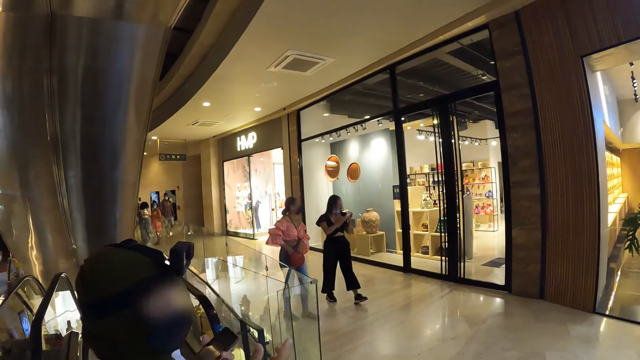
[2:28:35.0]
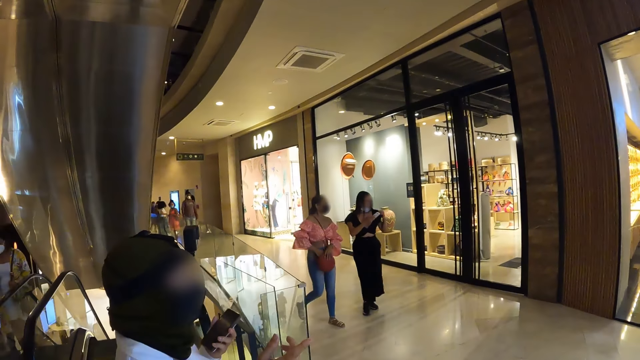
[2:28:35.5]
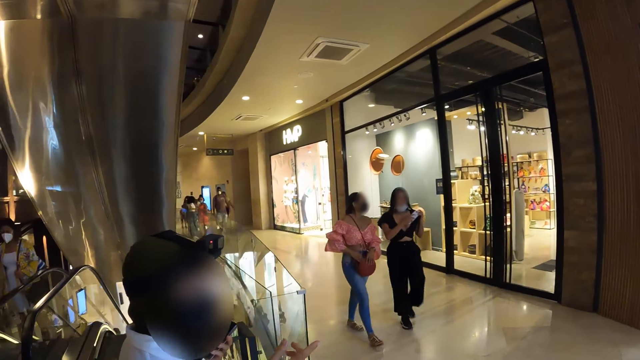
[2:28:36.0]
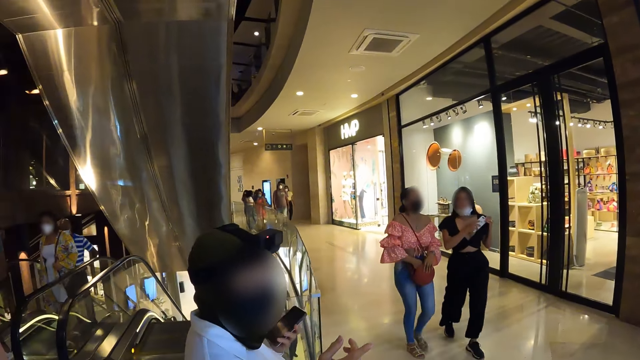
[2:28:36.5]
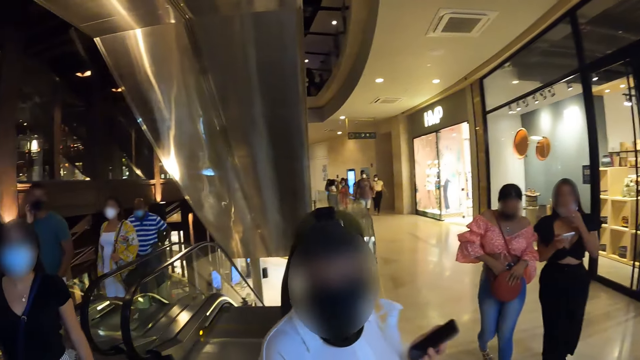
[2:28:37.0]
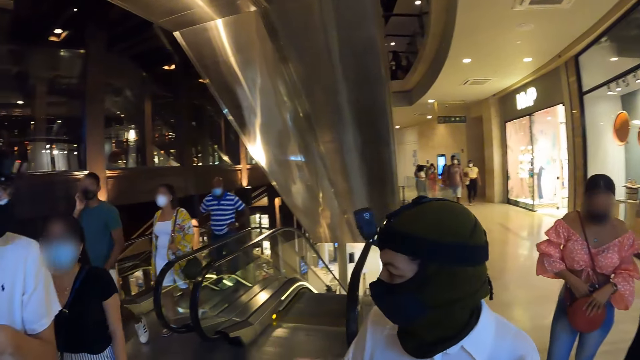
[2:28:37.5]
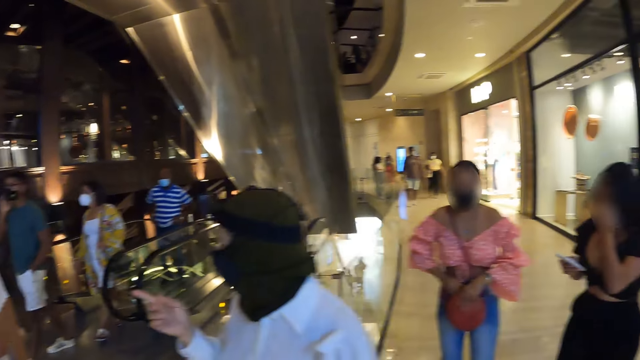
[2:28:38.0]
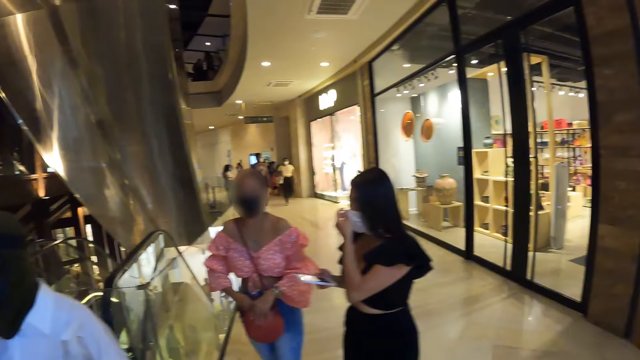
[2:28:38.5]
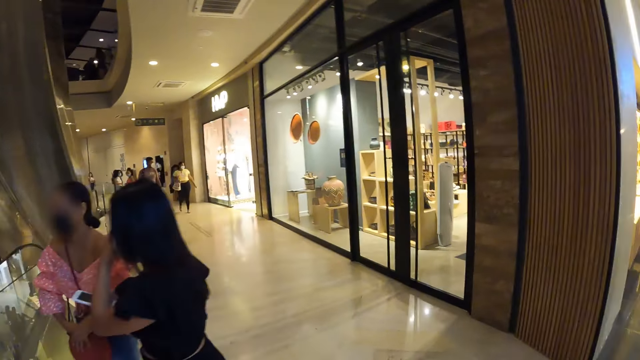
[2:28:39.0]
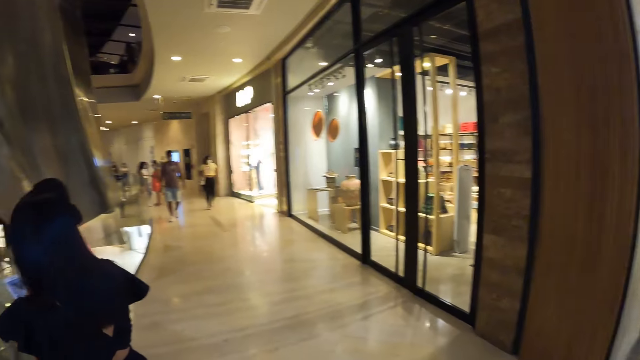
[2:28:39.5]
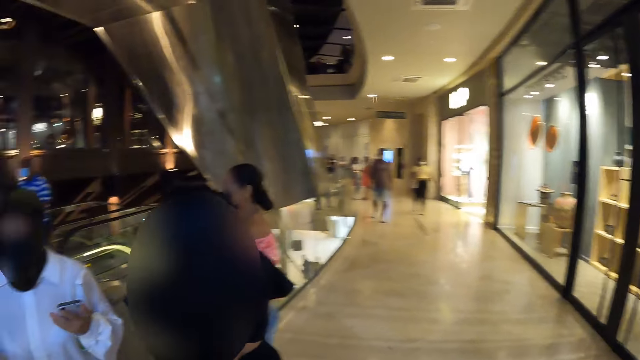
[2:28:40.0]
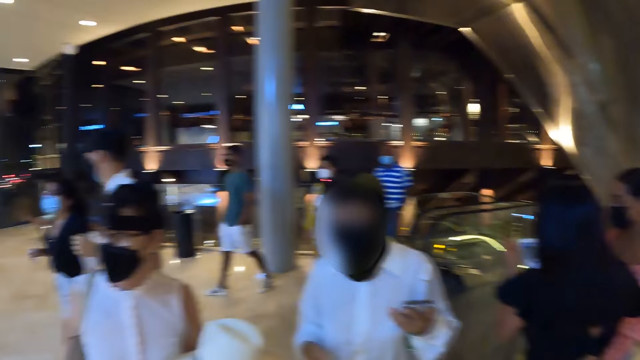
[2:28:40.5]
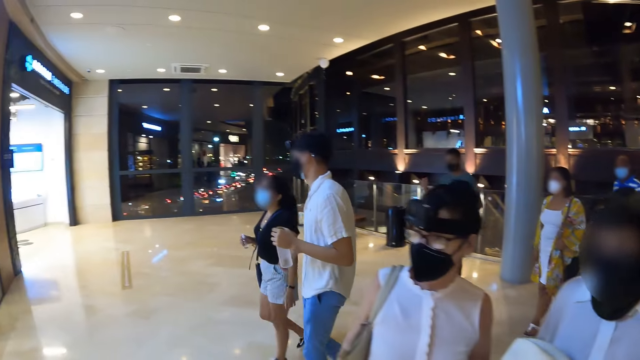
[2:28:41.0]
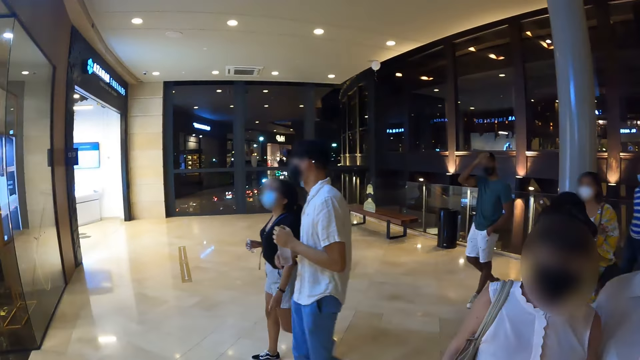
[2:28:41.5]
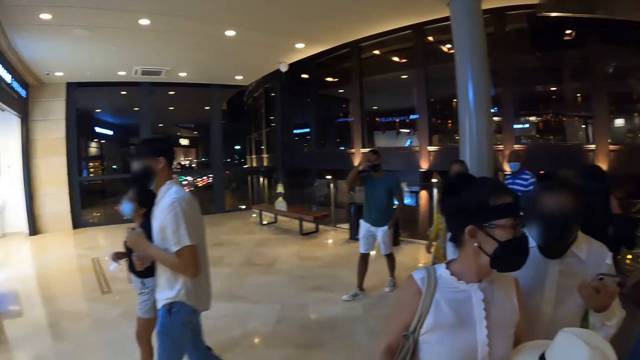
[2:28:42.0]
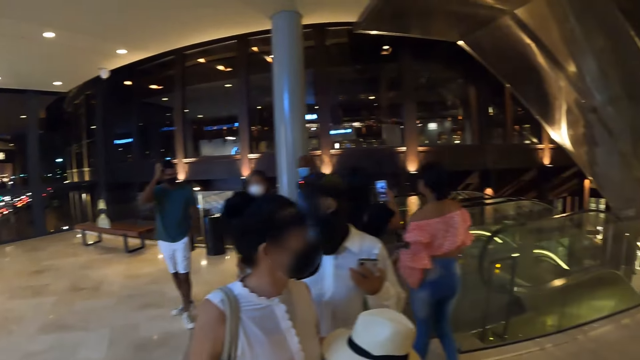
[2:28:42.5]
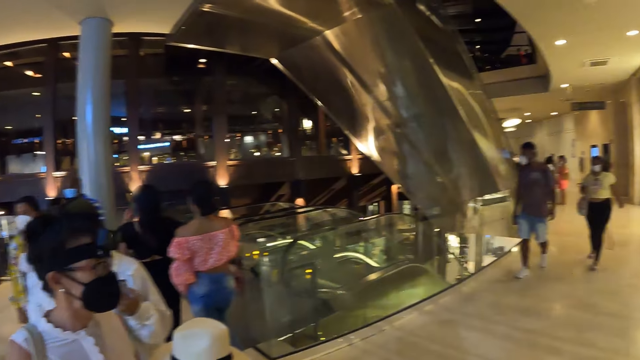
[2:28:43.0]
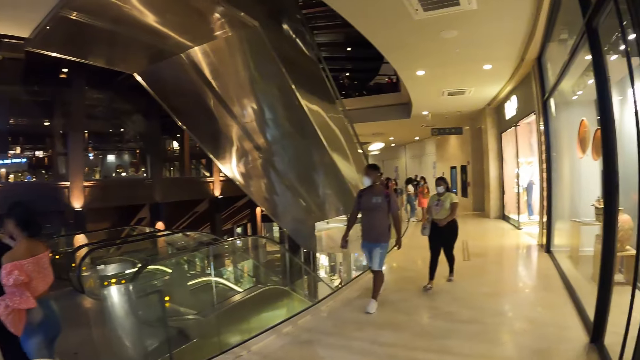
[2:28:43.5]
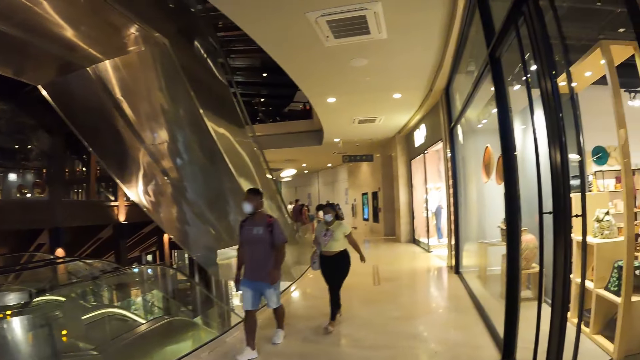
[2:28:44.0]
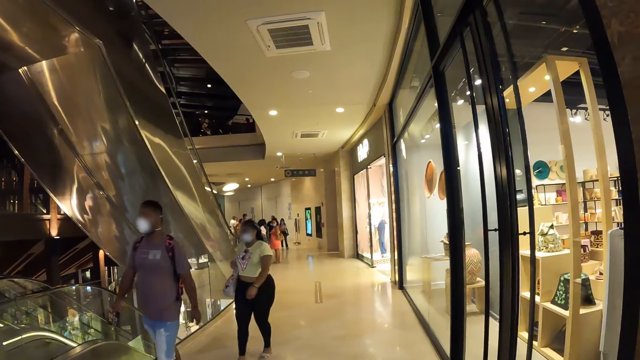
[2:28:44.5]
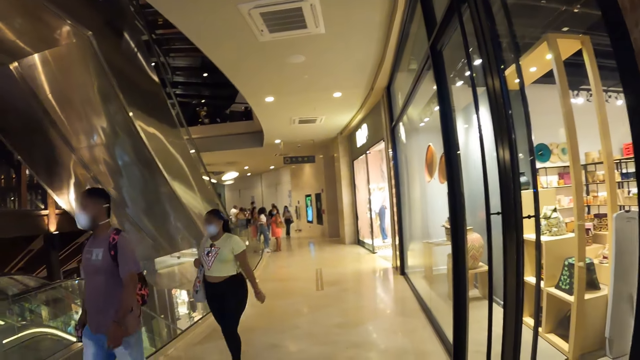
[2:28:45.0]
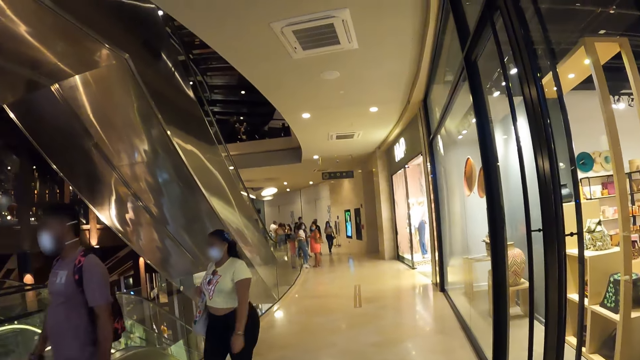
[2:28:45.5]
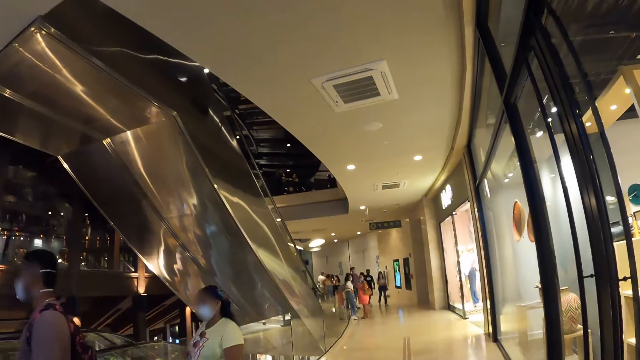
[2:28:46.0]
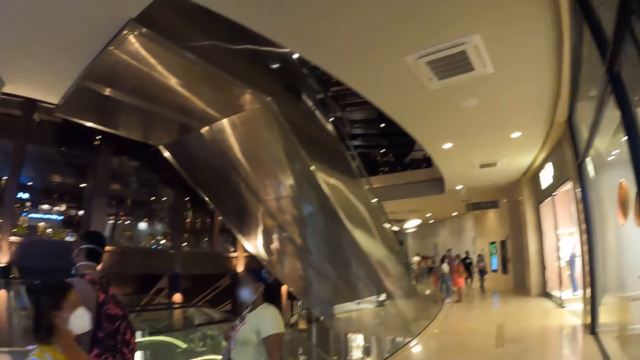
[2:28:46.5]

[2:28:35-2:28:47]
The camera wearer interacts with the woman. They look around.

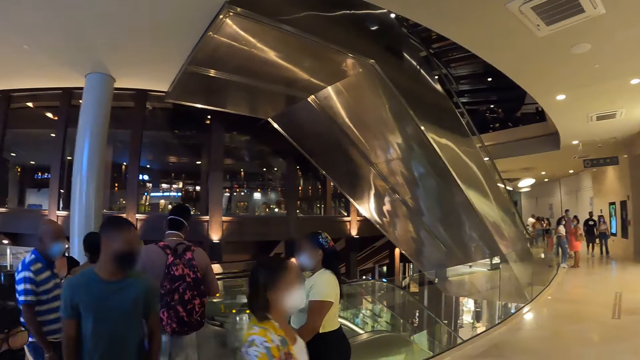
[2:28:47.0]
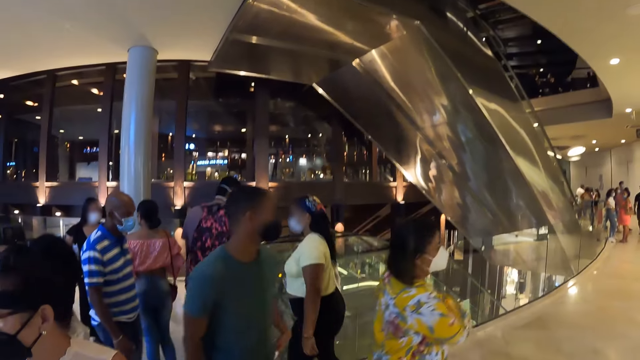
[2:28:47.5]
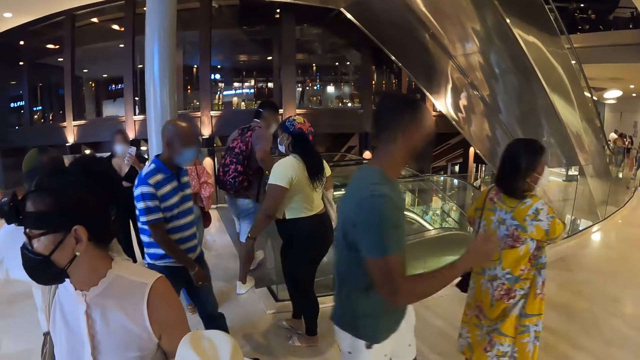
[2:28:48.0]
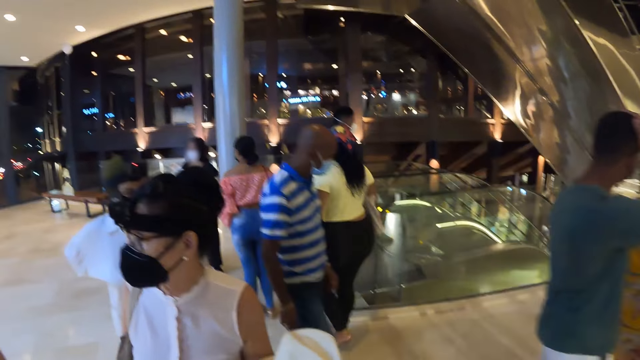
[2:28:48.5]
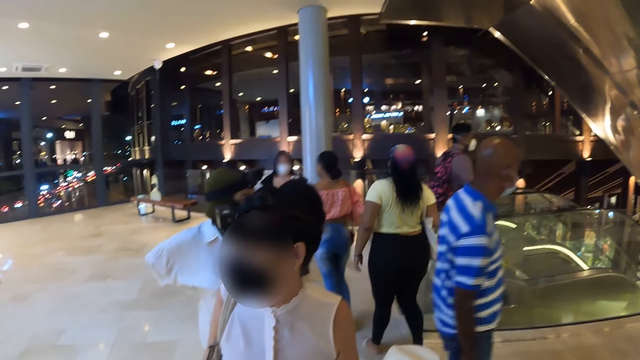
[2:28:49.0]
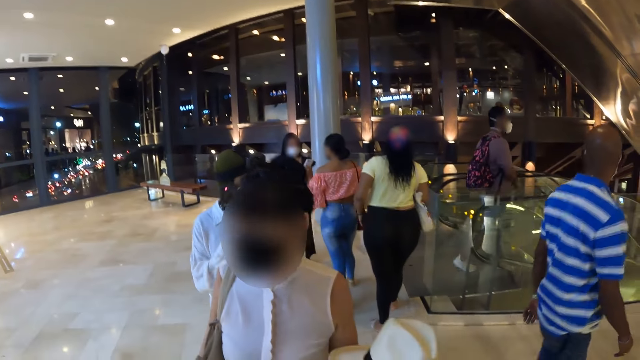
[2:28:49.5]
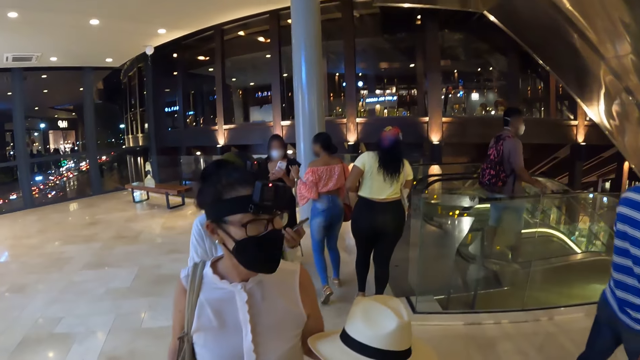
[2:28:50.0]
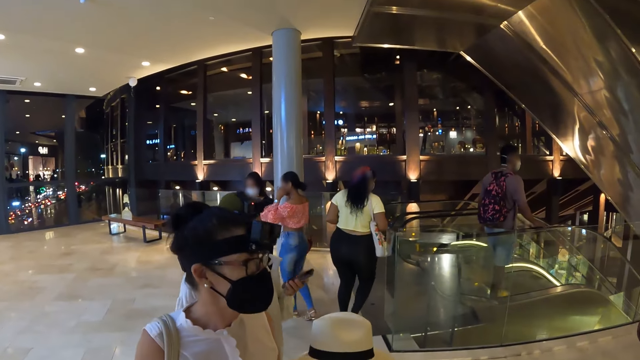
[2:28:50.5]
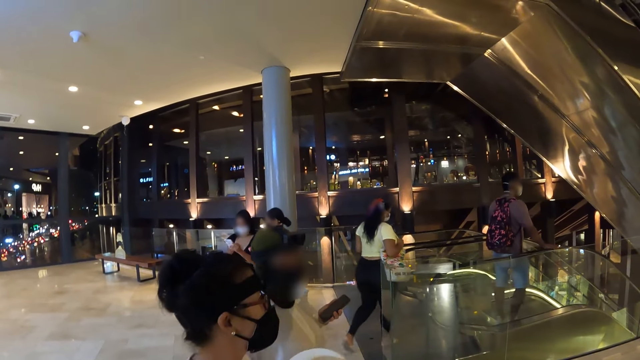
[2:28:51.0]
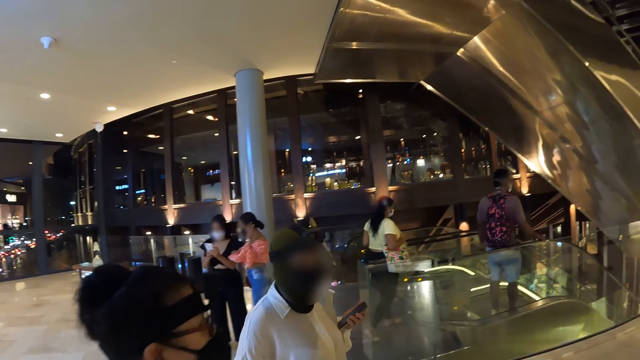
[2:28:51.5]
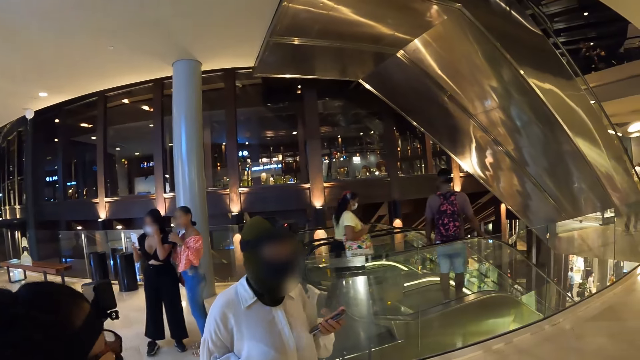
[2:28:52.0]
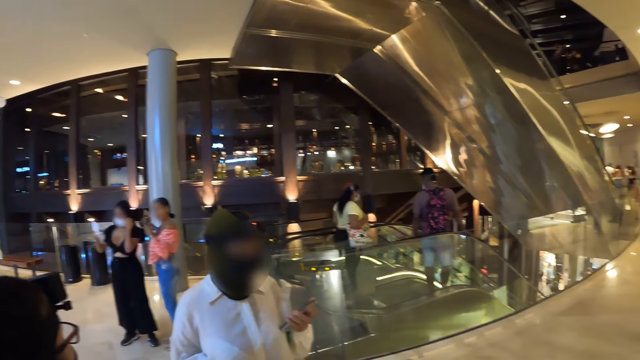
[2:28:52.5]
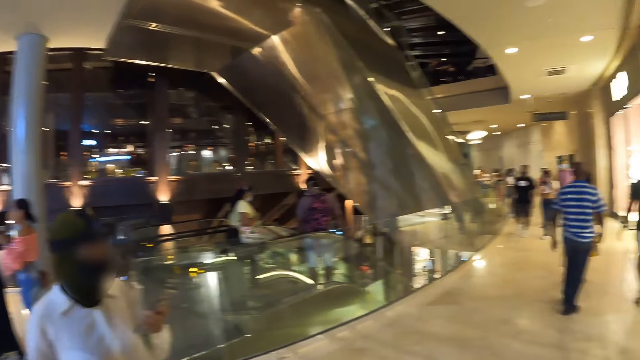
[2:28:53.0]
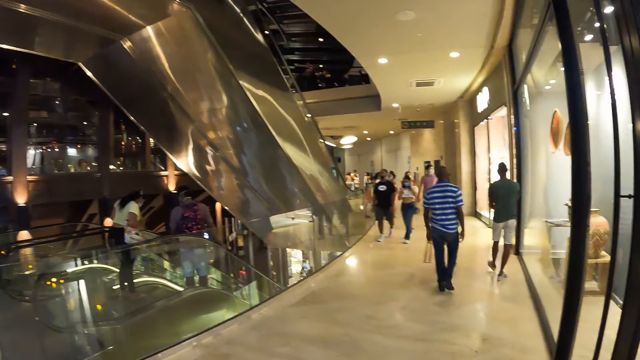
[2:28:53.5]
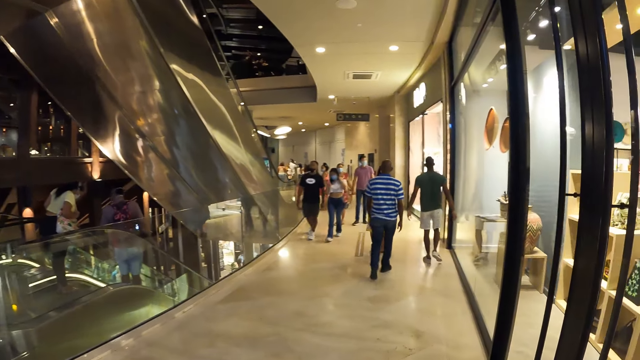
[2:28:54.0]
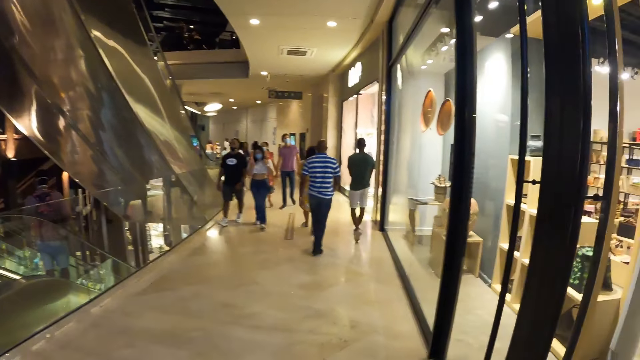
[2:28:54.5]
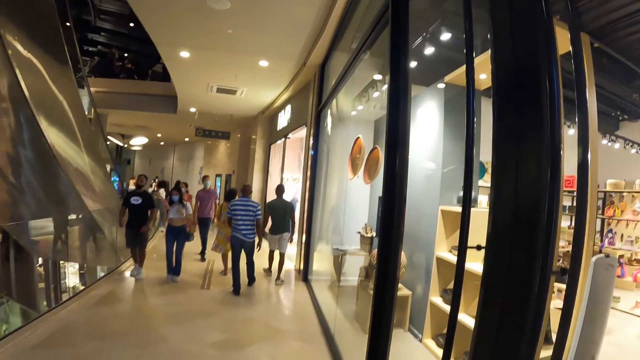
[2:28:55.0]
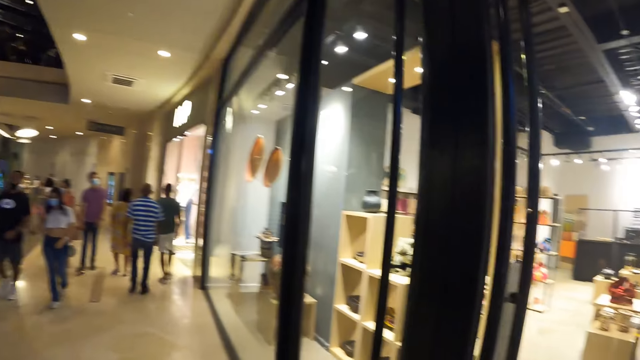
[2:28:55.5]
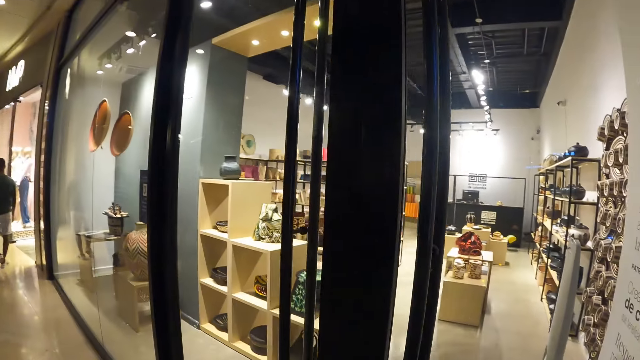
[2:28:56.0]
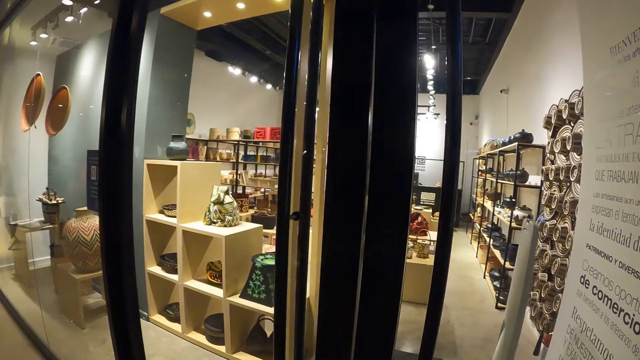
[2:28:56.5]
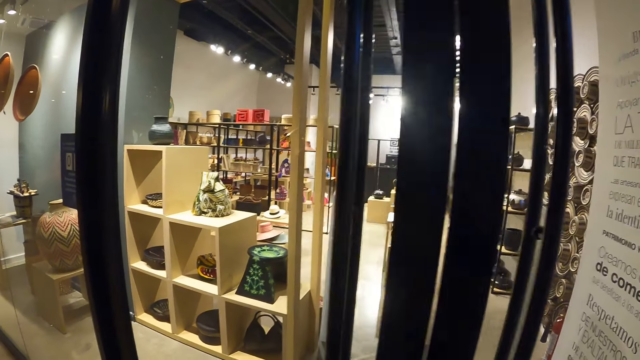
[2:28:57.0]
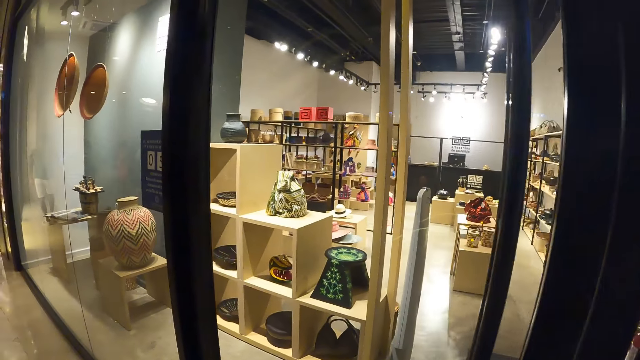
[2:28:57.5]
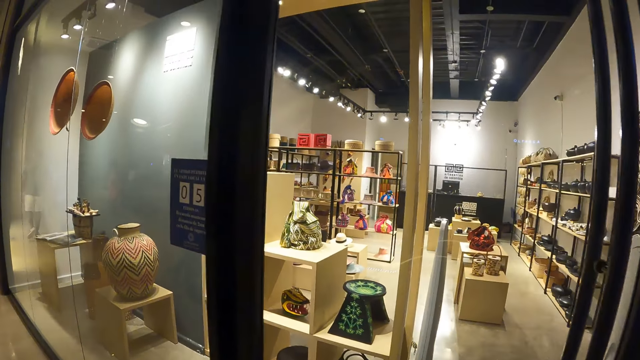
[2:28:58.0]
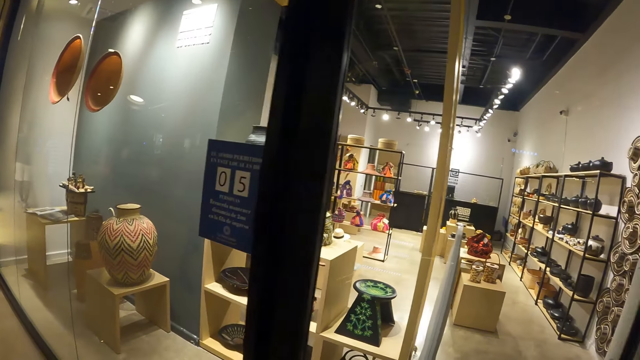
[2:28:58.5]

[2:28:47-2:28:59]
A lady walks around. The camera wearer walks around.
